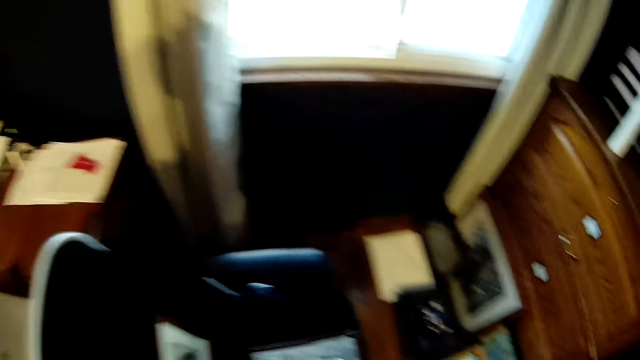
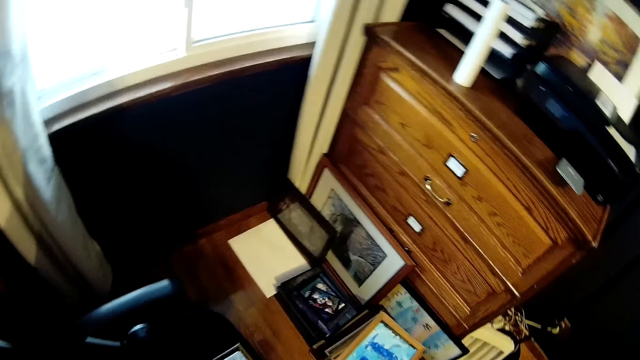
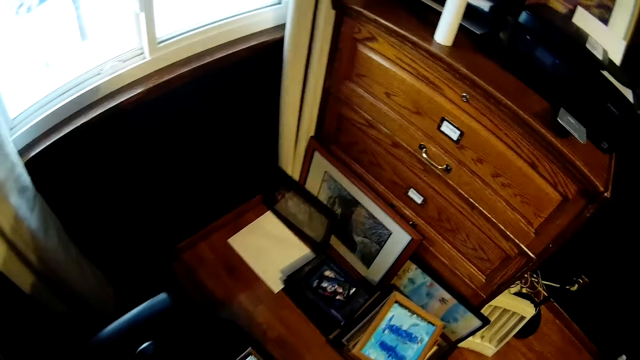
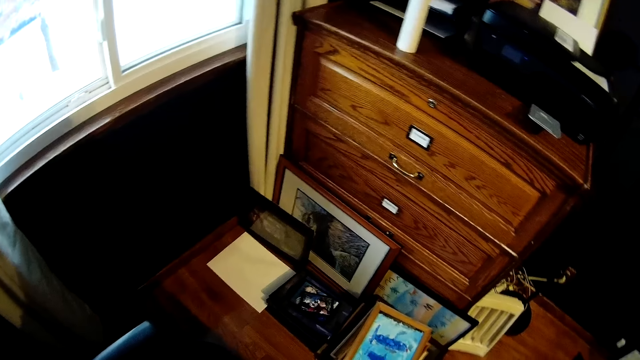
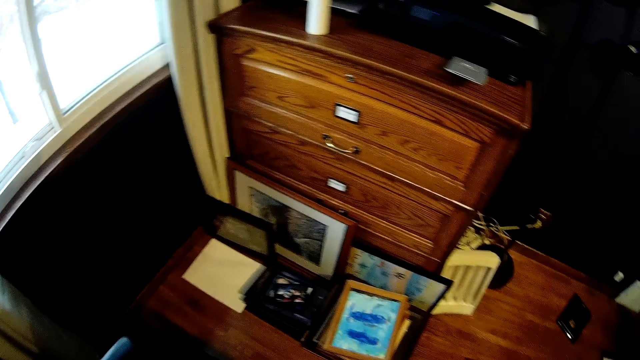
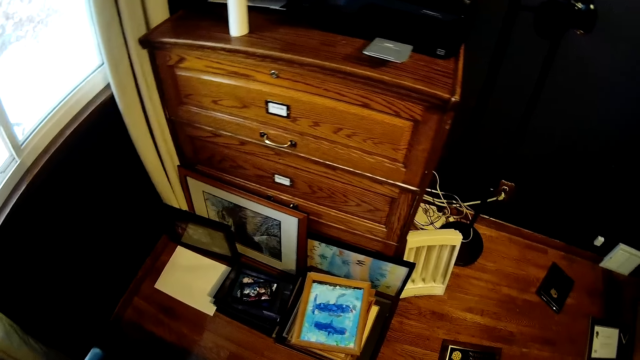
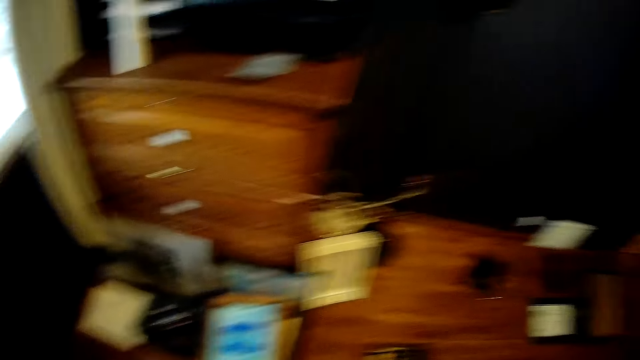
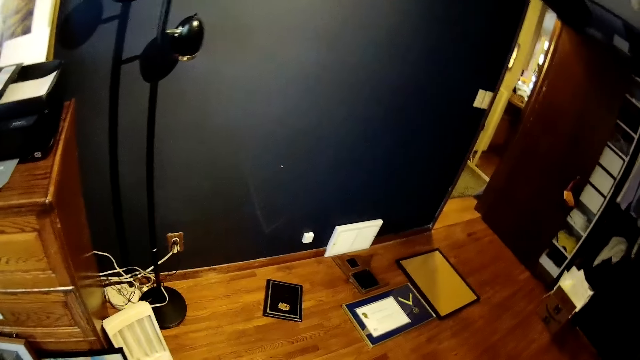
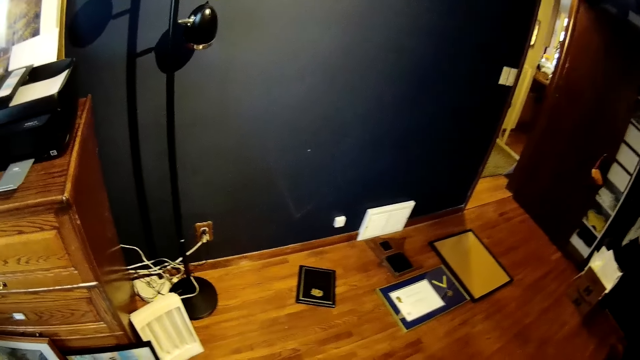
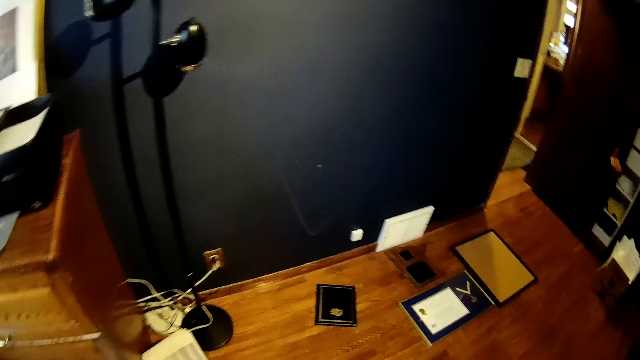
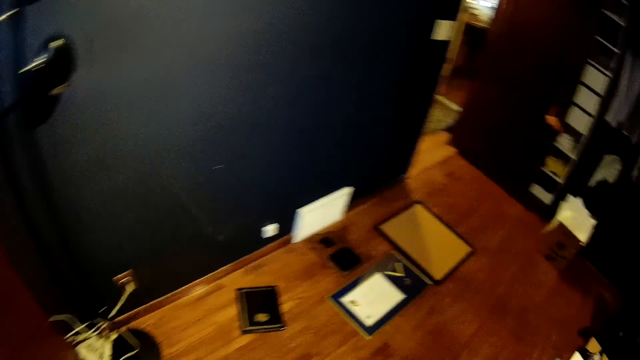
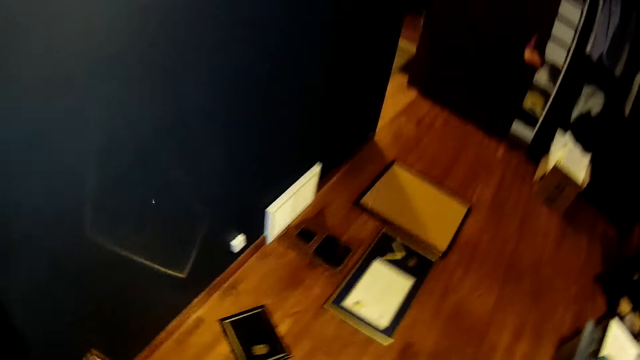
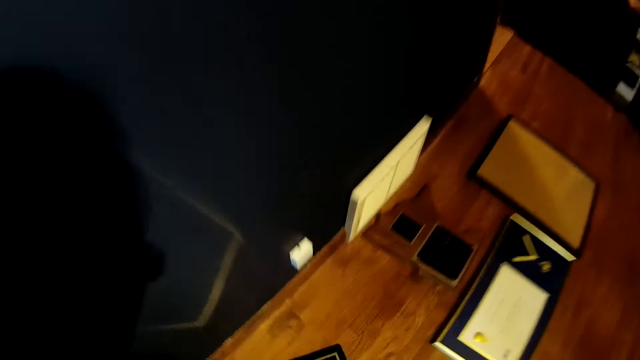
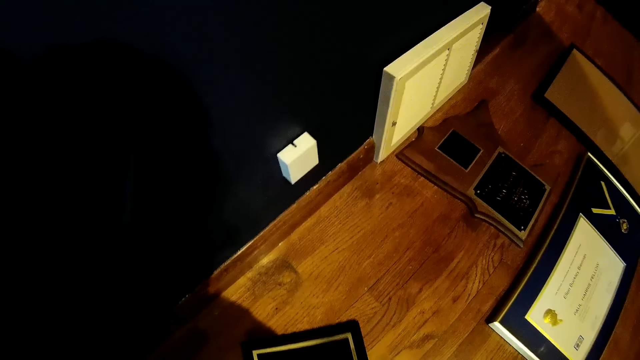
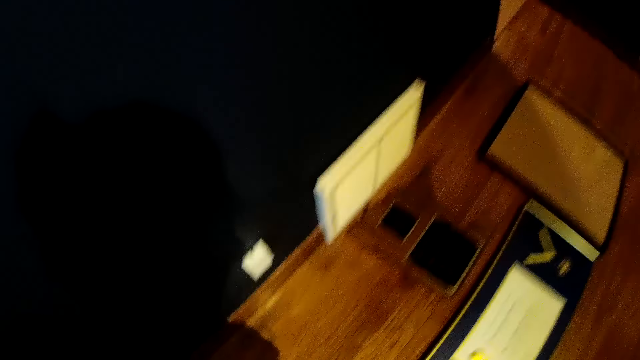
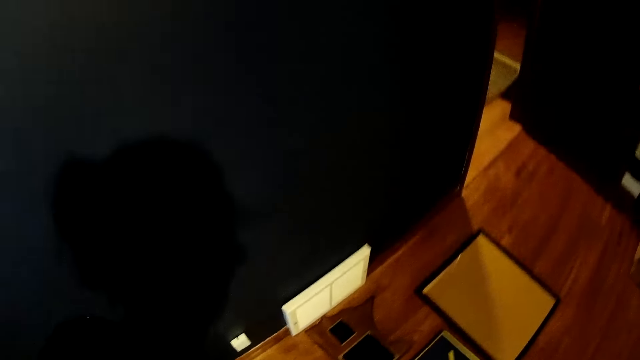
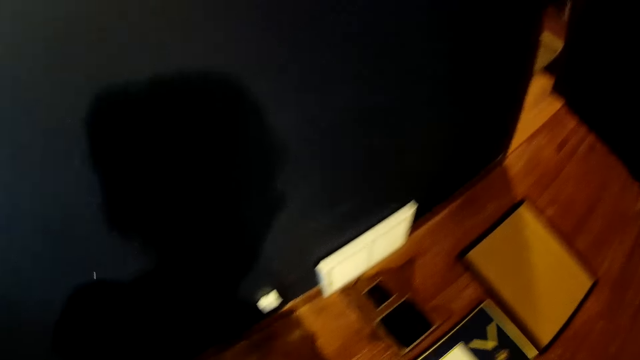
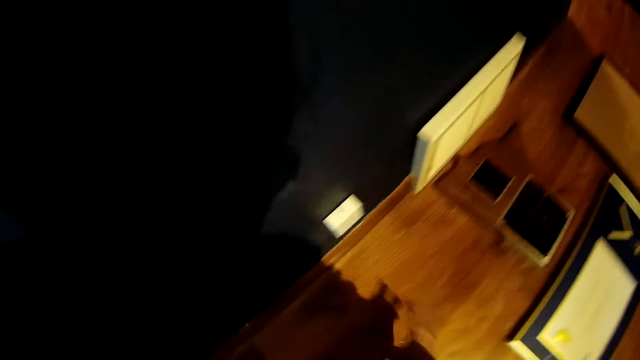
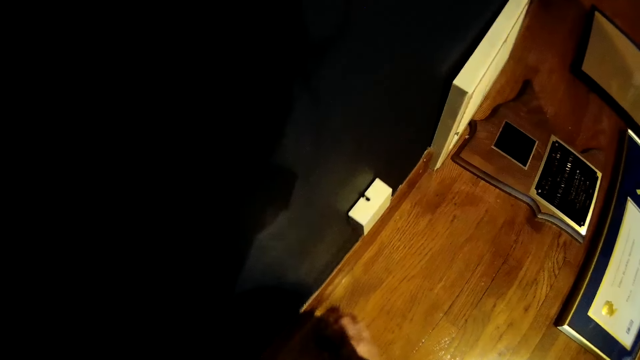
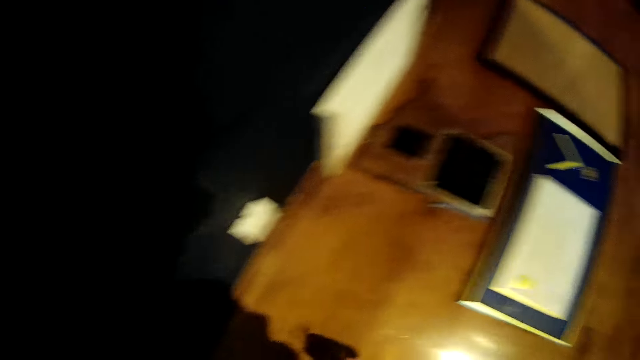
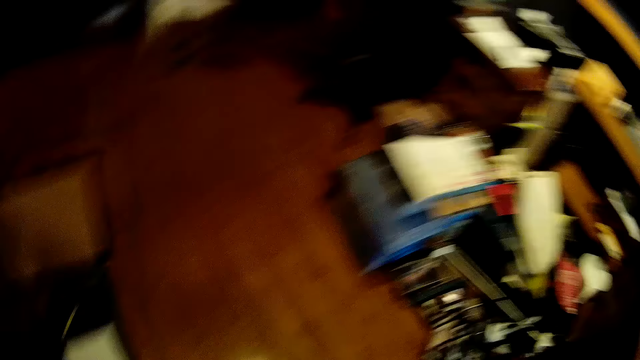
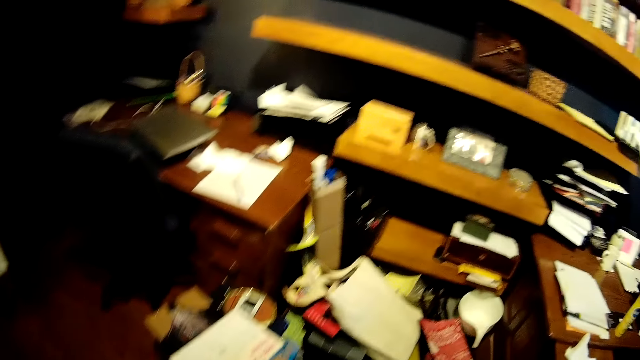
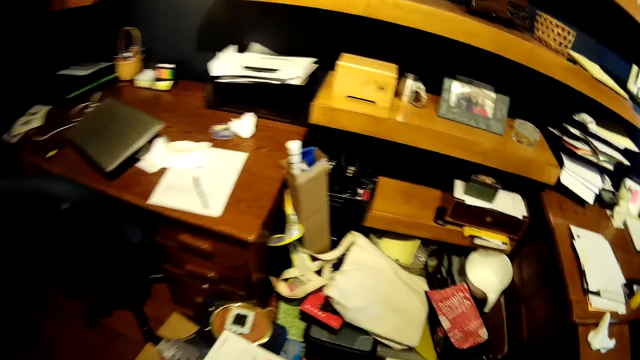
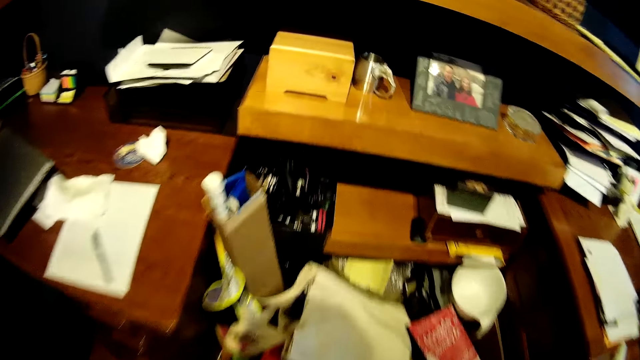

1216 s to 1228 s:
The camera wearer puts the paper photo on a chair. He turns around. He bends down. He picks up an item from the ground with his right hand. He picks up a piece of paper on the floor. He turns around.

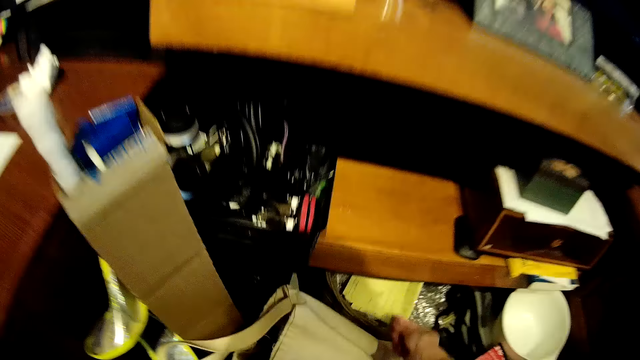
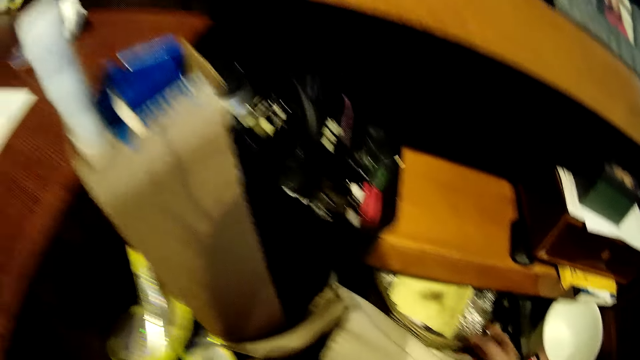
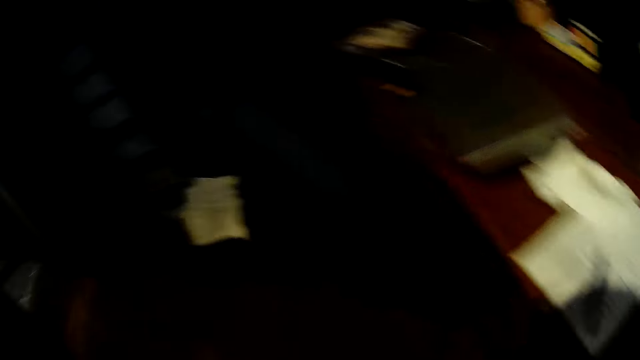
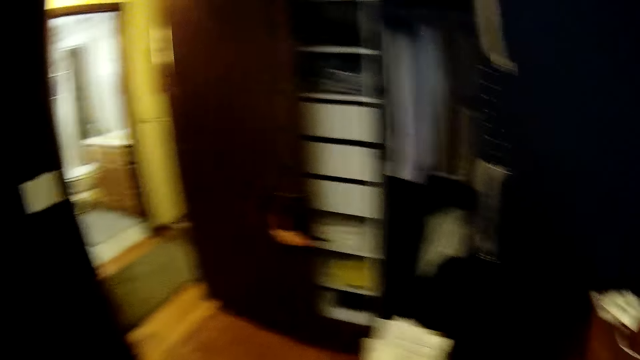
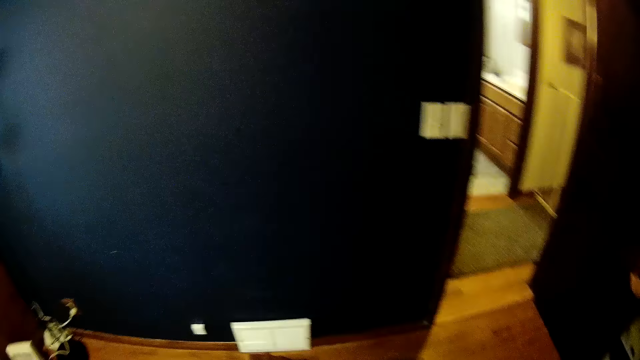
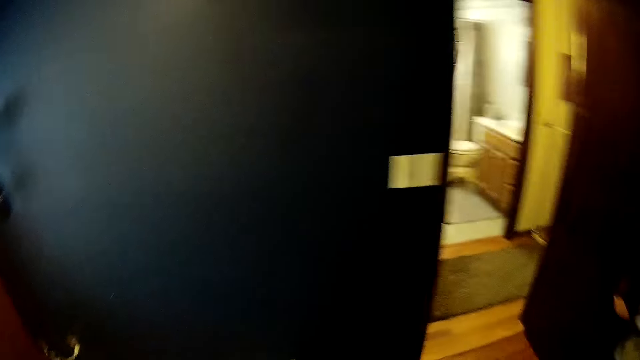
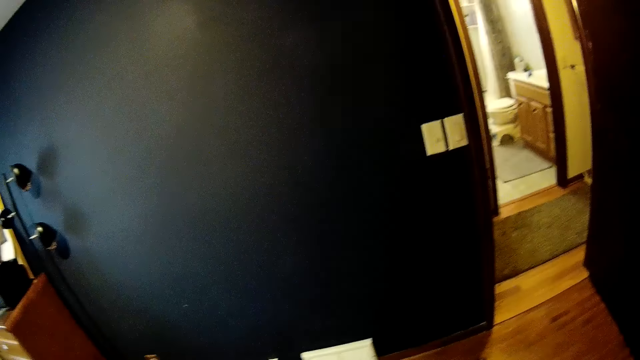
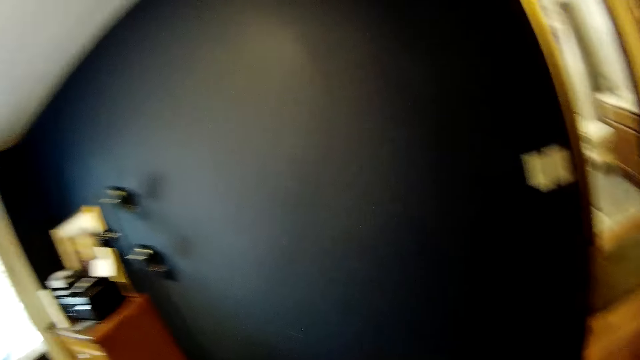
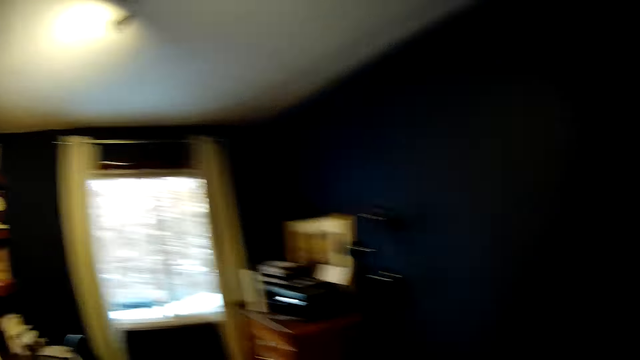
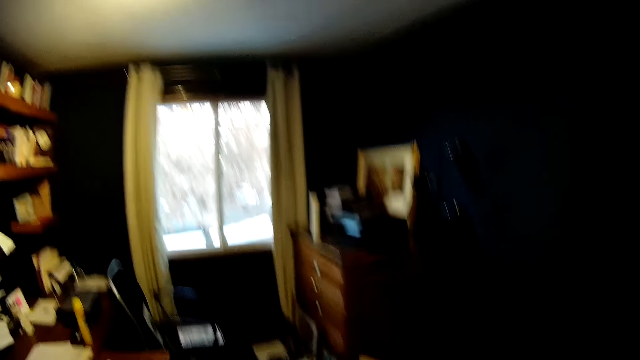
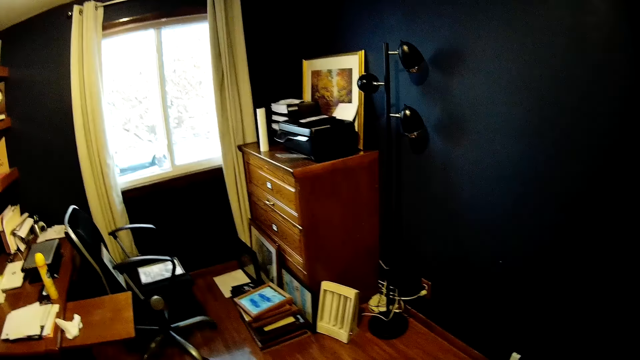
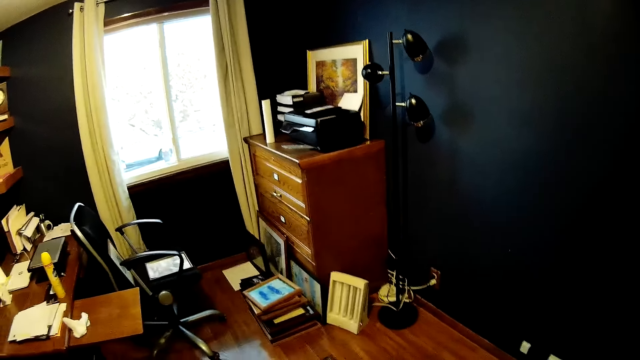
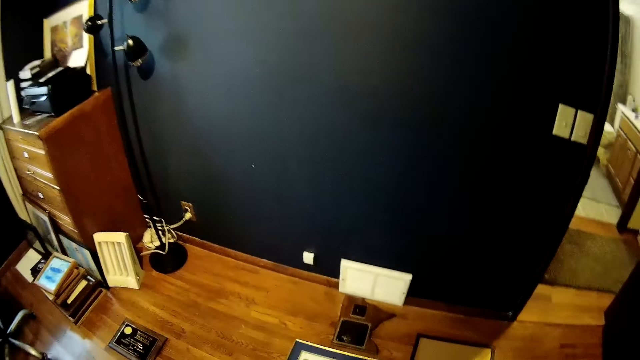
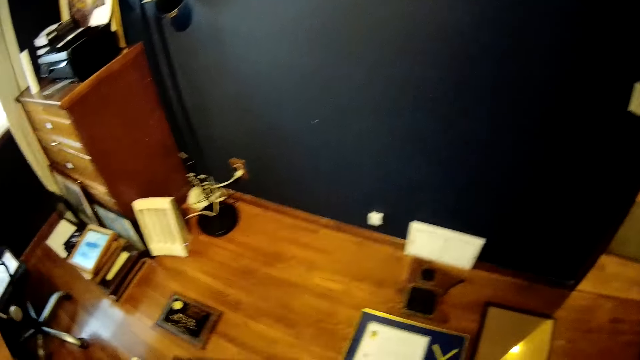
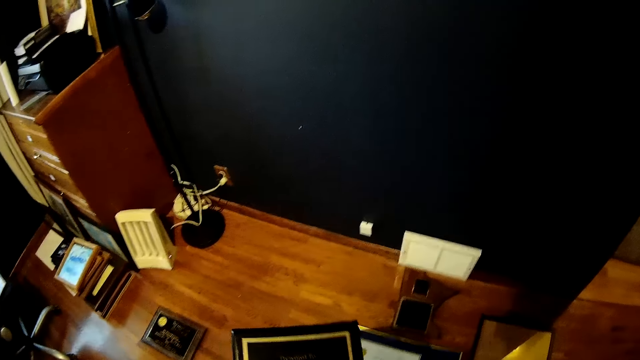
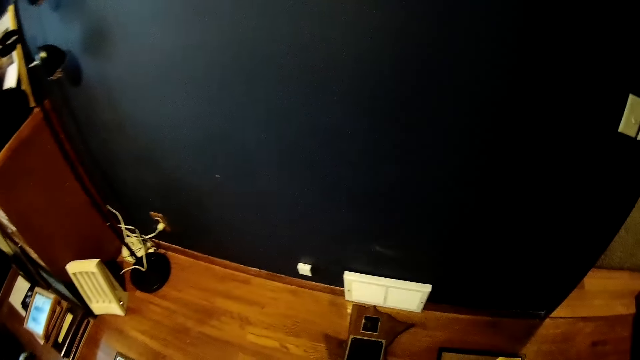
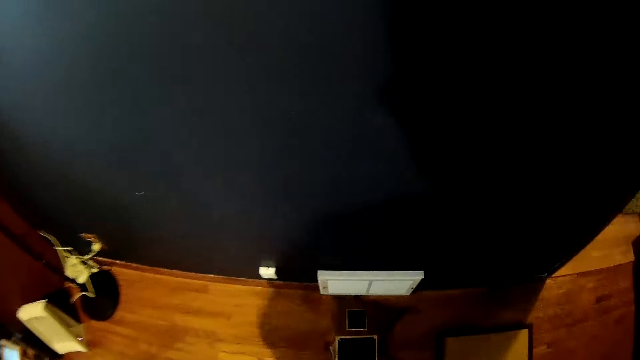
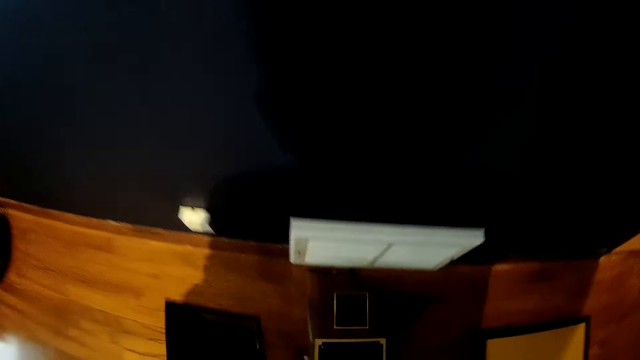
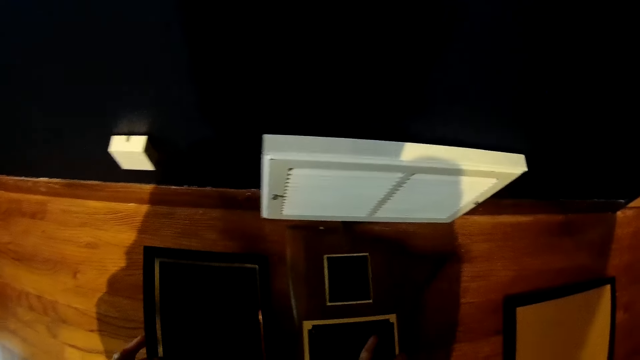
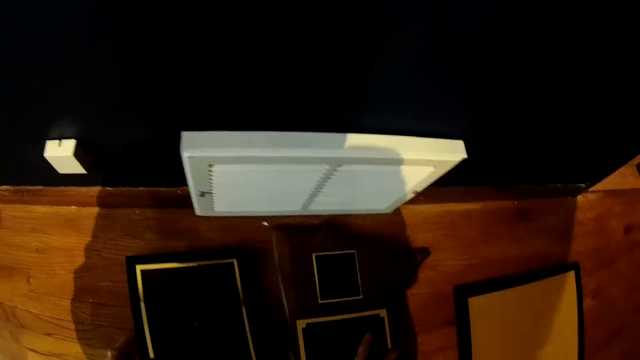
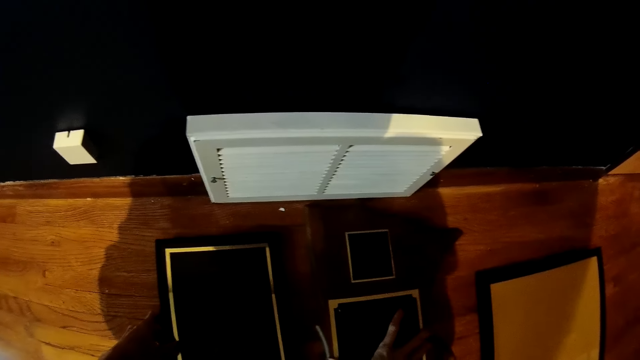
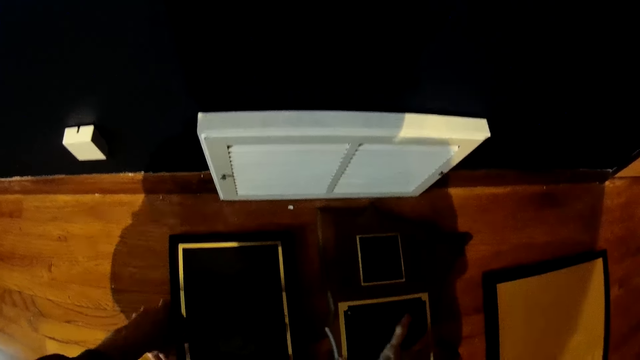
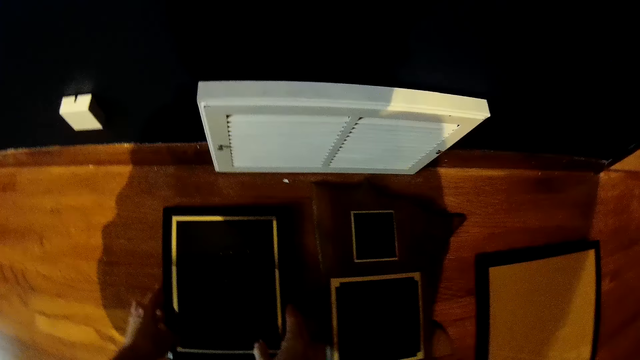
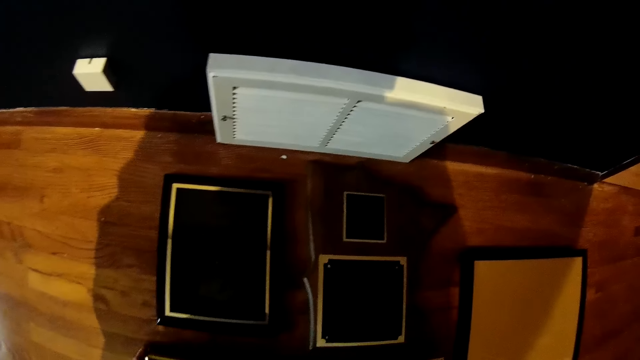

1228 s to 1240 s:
The camera wearer puts the piece of paper on a basket. He drops the item in his right hand under a shelf. He turns around. He holds a photo frame. He bends down. He drops the frame in his left hand on the table.
